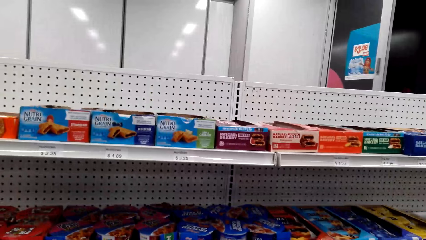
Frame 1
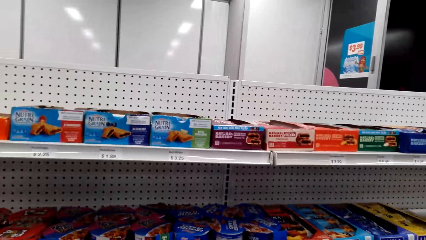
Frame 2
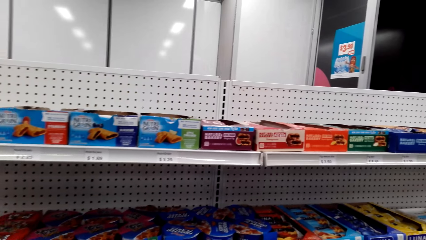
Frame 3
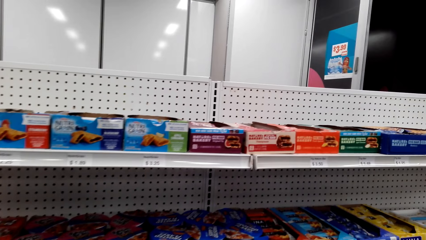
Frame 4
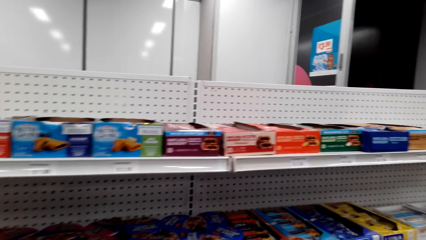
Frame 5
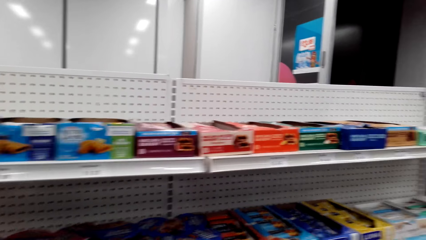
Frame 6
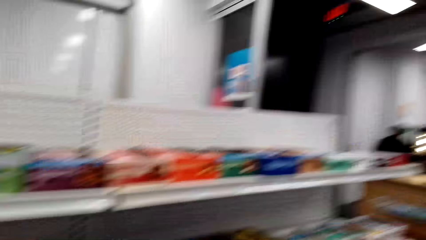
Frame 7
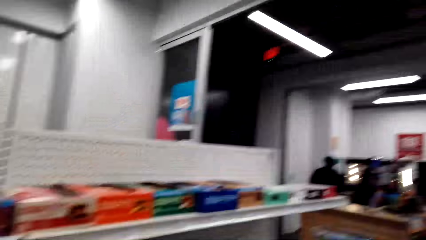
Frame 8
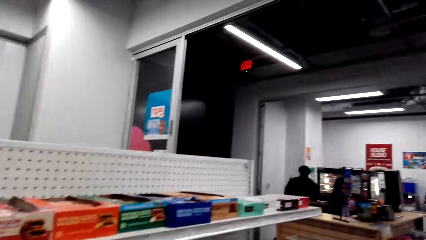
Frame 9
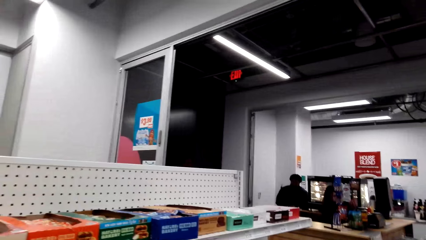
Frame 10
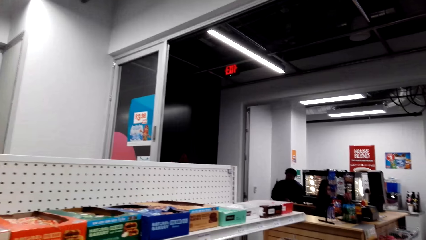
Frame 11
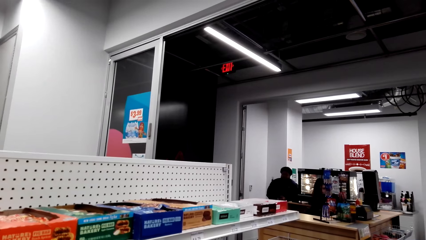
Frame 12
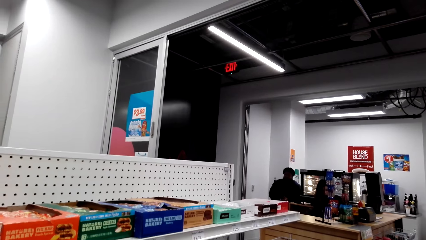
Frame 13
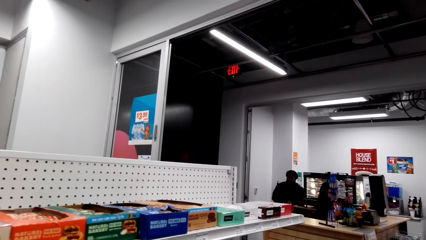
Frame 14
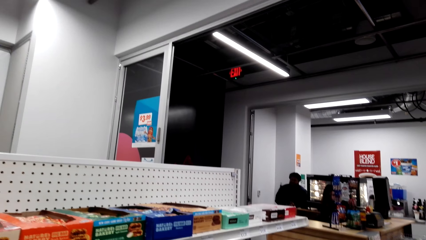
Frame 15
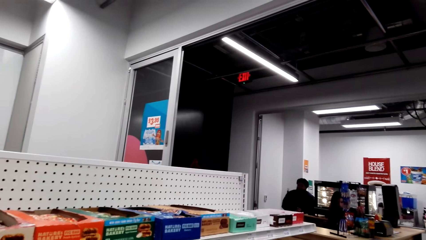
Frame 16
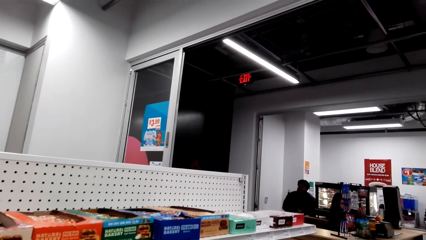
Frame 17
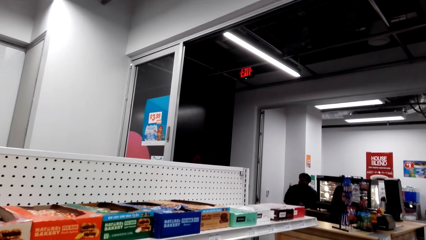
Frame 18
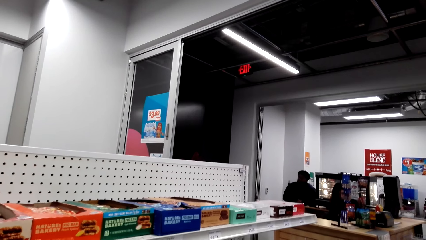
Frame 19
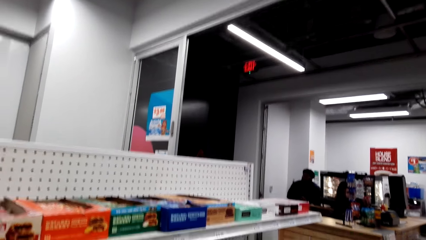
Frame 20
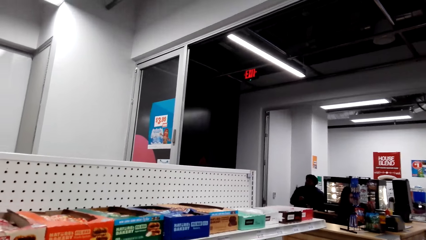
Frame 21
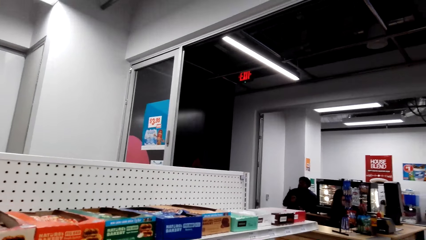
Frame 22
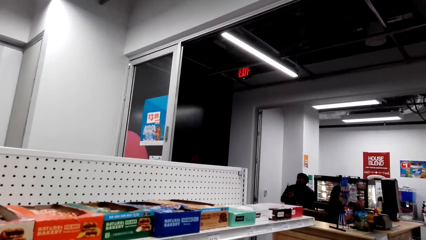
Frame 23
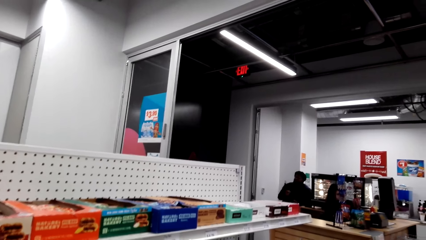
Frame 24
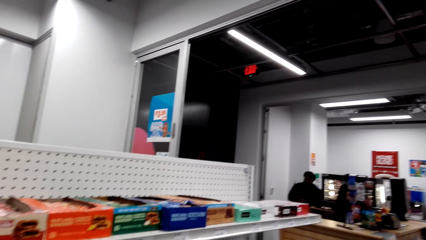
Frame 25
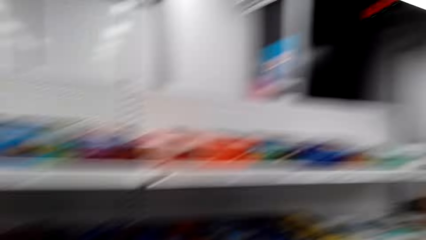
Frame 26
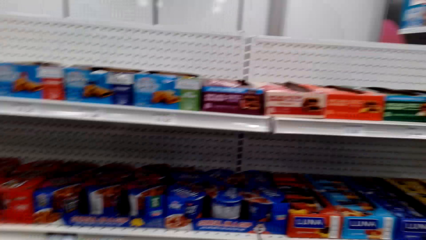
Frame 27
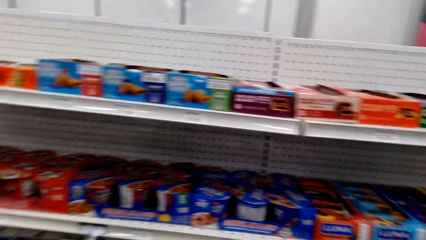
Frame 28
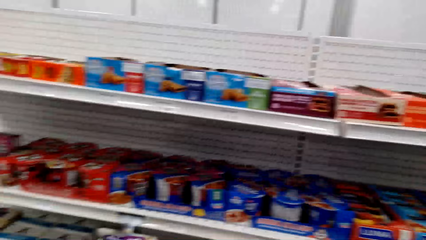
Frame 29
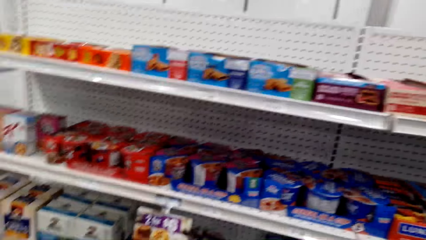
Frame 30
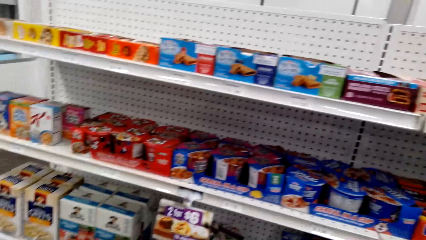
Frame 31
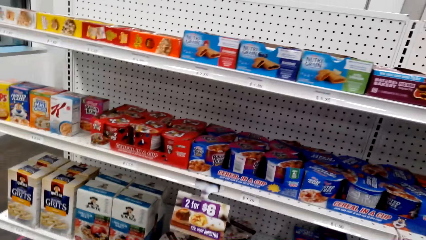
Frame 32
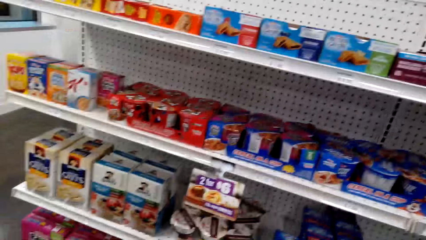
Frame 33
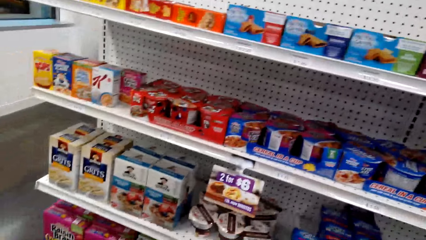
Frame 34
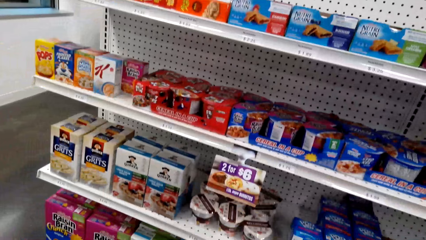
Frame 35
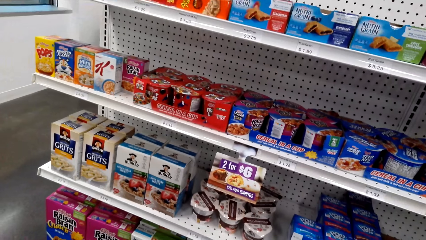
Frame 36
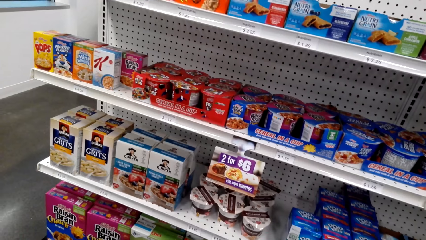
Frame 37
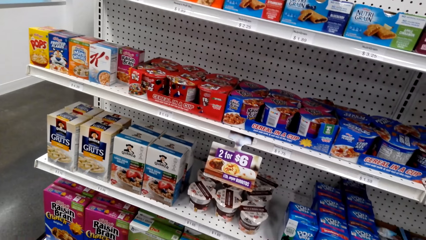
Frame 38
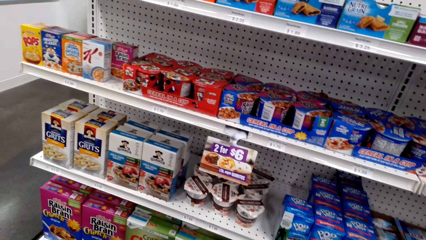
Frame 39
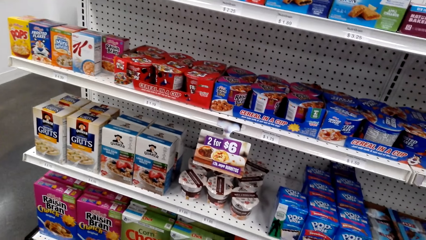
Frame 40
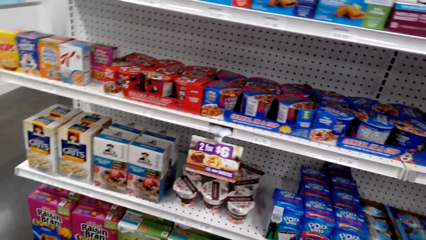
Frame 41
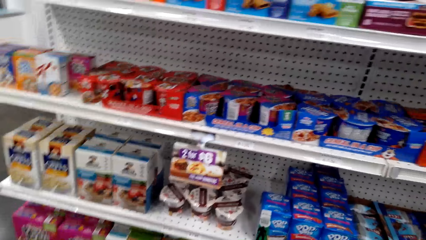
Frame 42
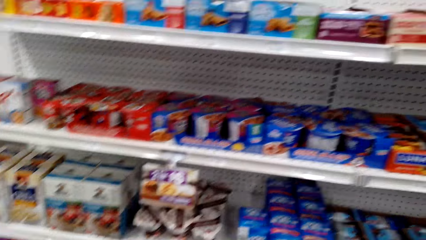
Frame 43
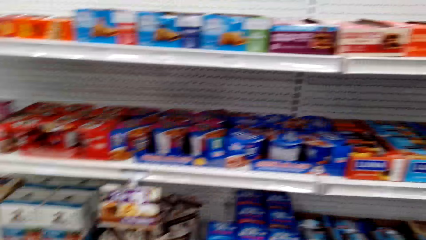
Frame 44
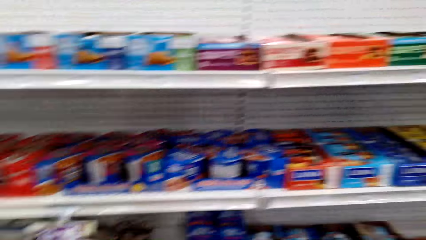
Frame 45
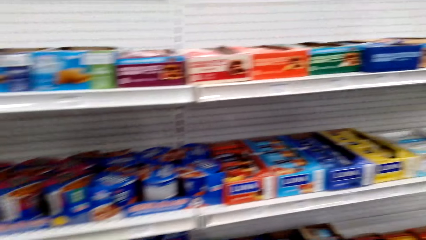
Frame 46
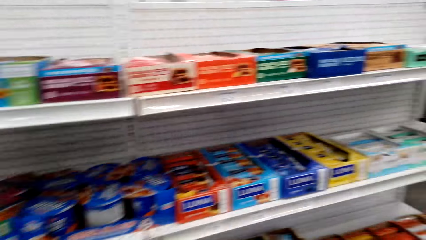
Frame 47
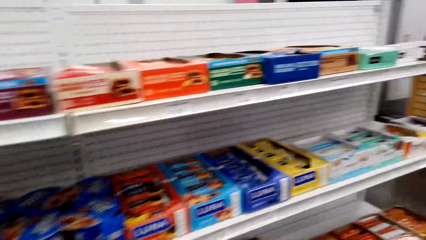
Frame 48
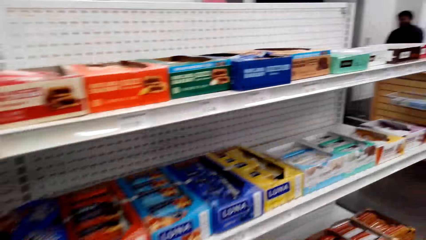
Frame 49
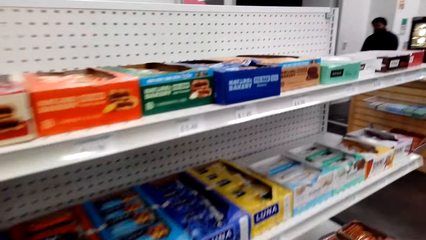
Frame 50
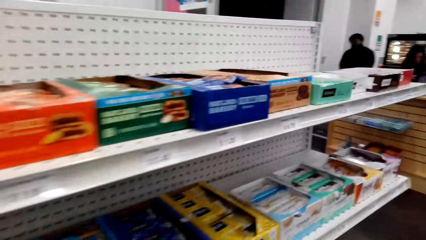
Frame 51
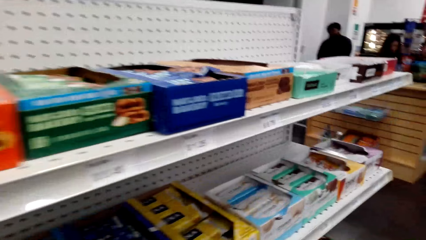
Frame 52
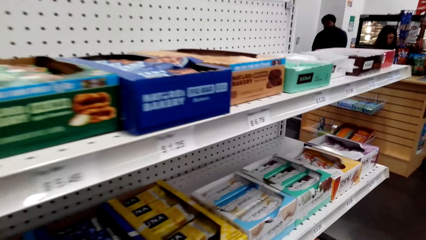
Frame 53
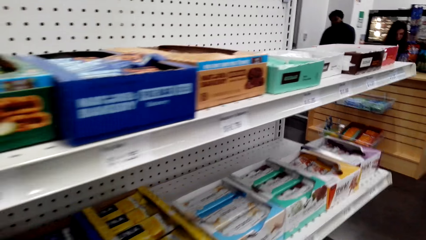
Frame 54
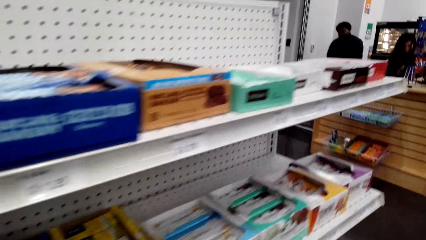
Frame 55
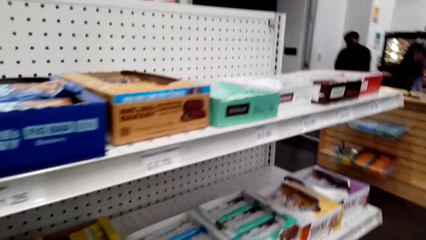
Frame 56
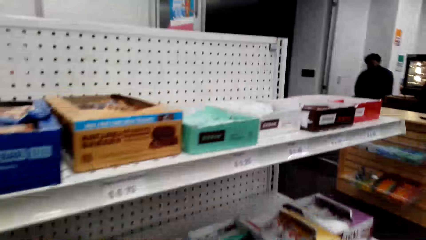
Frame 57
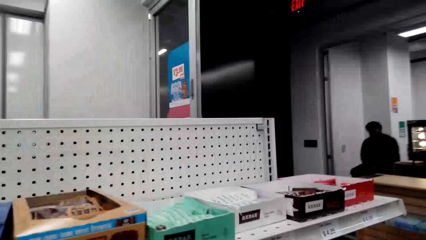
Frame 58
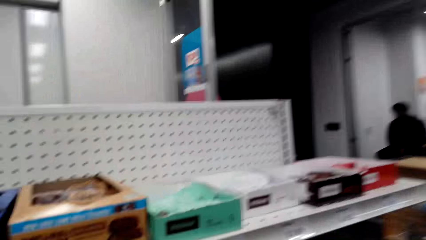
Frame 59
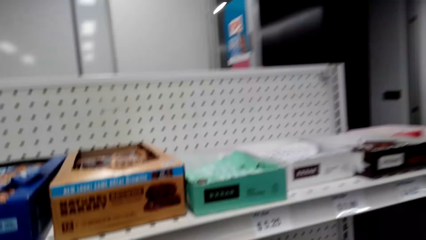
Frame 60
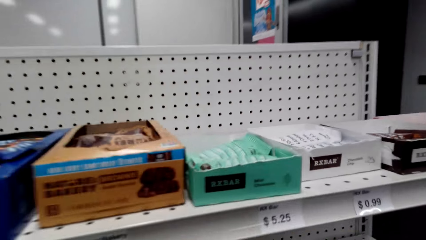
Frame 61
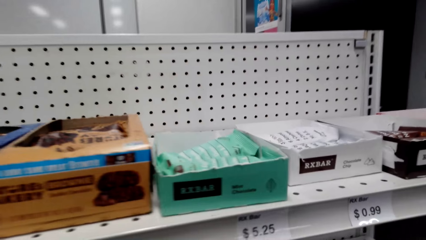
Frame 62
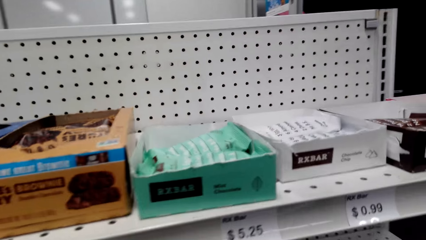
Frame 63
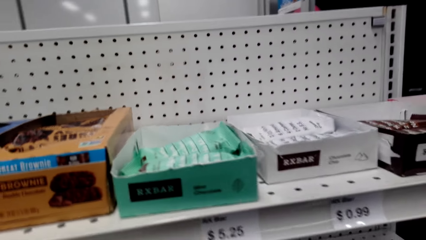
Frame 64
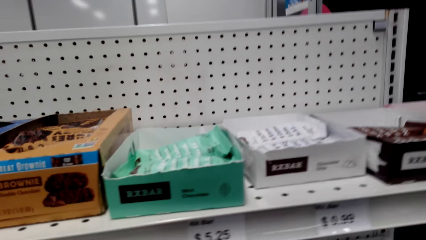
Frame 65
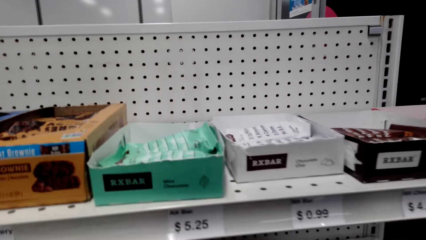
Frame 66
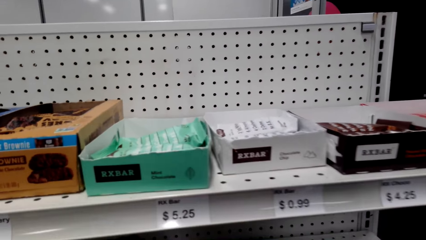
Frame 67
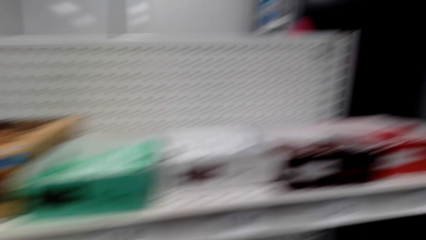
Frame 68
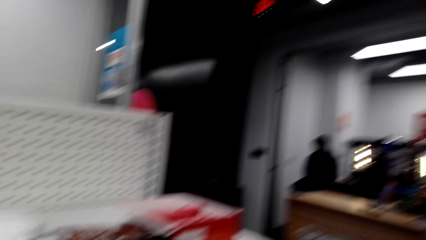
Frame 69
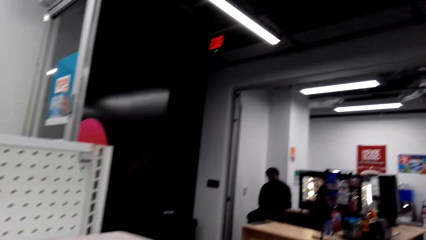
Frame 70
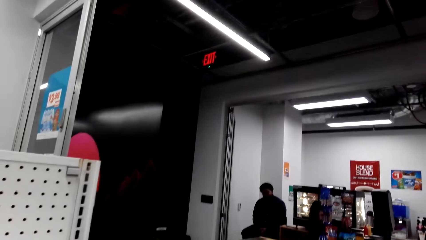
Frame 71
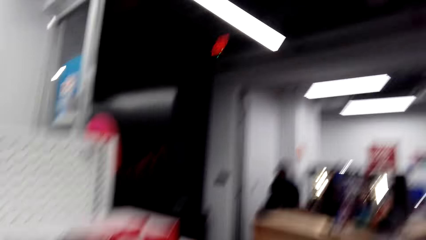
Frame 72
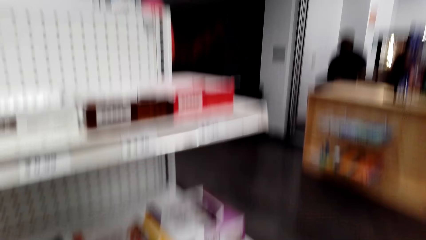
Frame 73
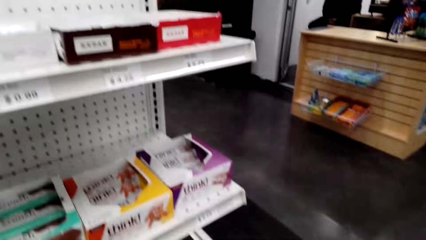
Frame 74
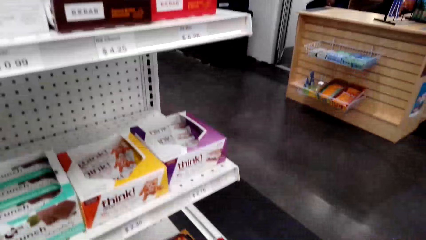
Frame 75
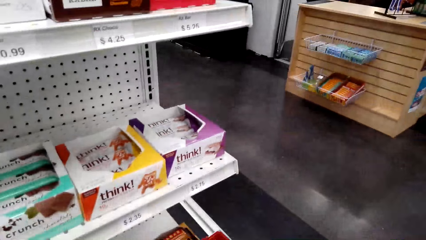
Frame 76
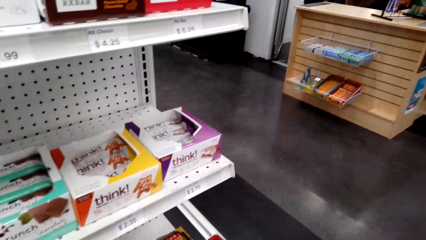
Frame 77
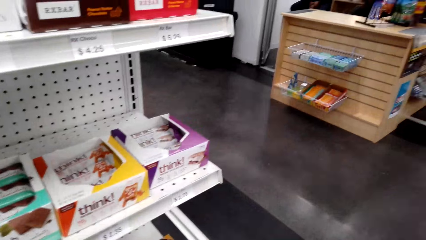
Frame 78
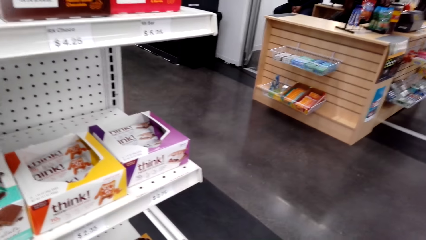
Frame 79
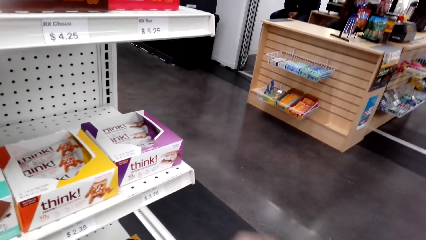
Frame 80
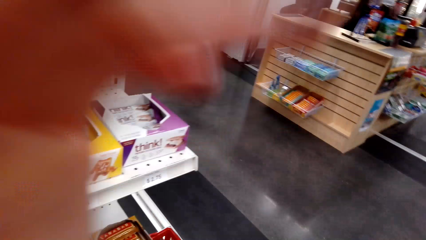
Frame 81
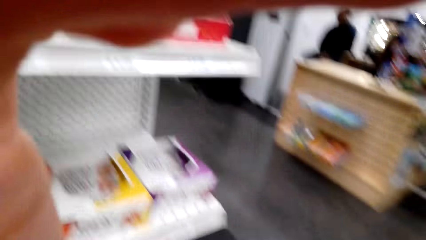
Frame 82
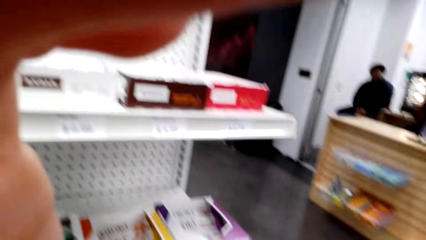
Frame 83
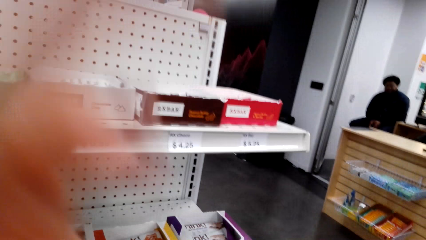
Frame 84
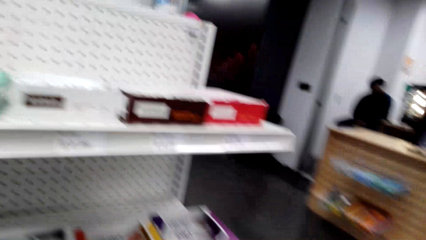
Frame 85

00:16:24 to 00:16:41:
The camera wearer speaks to a man. They look at the shelf. They walk in the supermarket. They pick something from the shelf.
